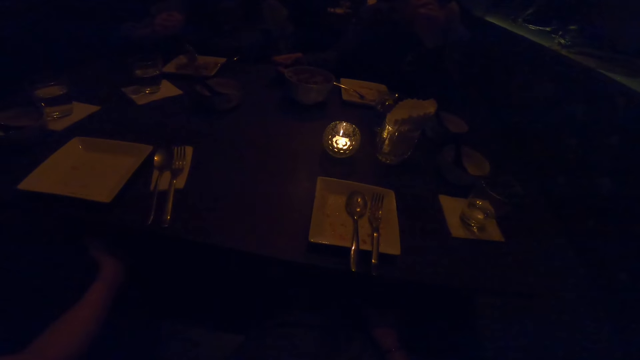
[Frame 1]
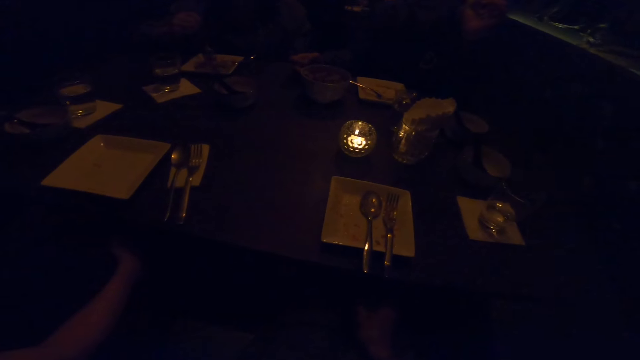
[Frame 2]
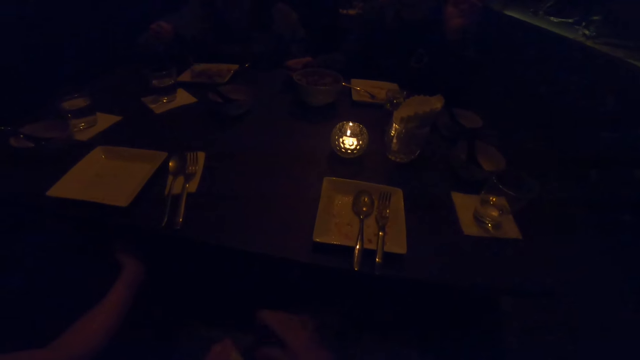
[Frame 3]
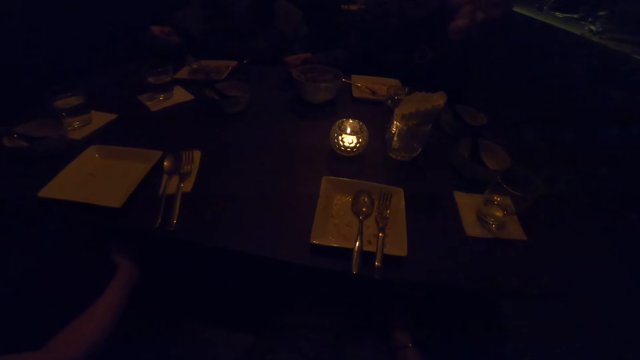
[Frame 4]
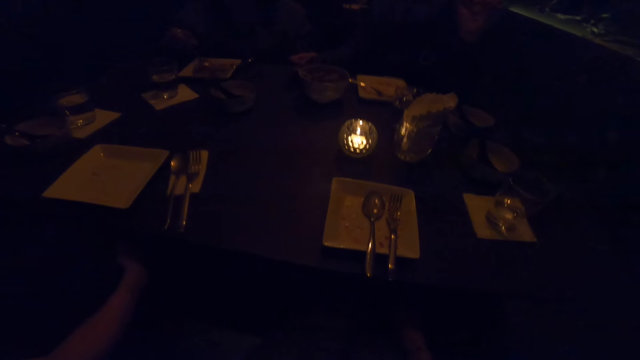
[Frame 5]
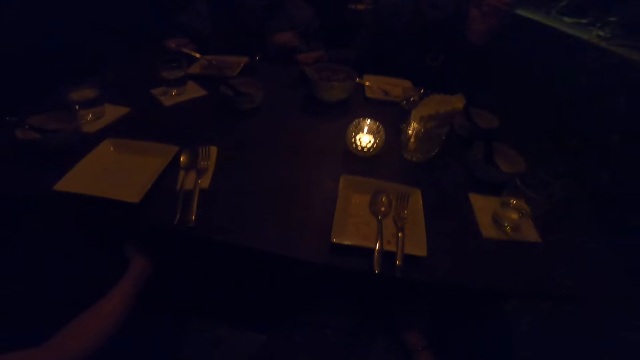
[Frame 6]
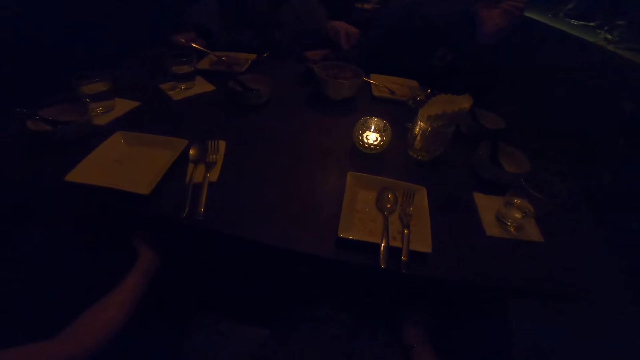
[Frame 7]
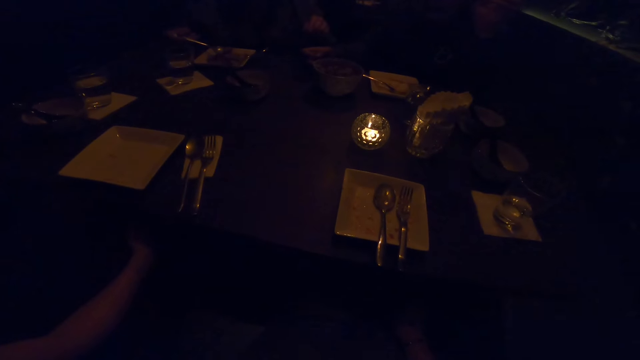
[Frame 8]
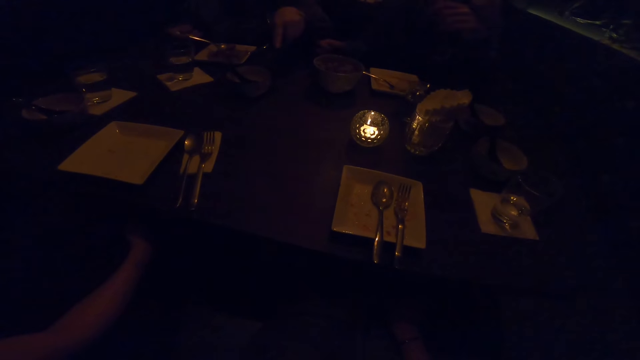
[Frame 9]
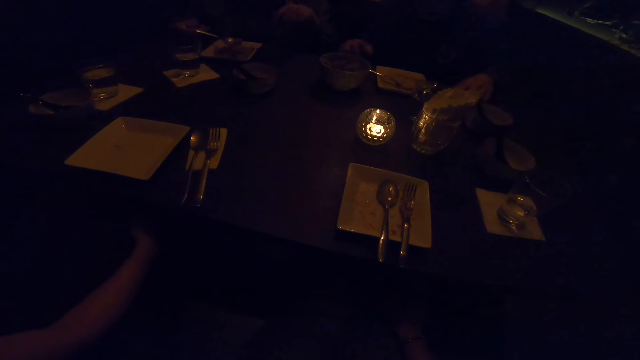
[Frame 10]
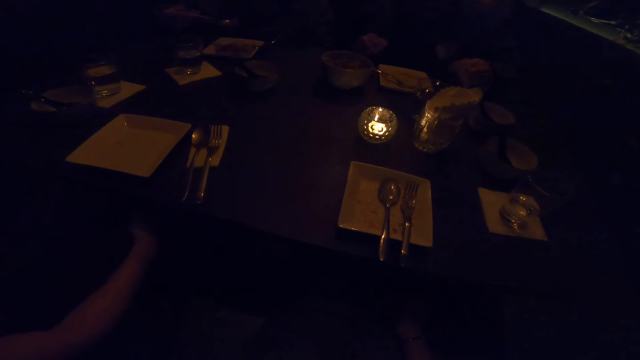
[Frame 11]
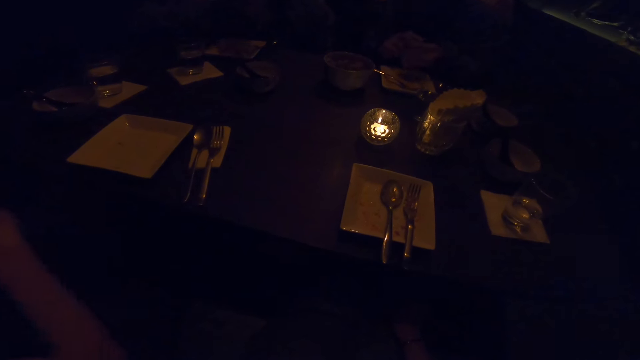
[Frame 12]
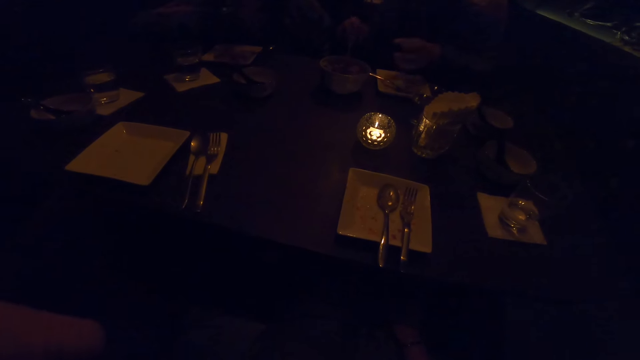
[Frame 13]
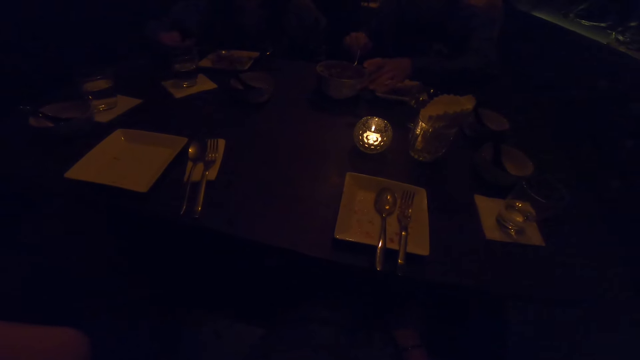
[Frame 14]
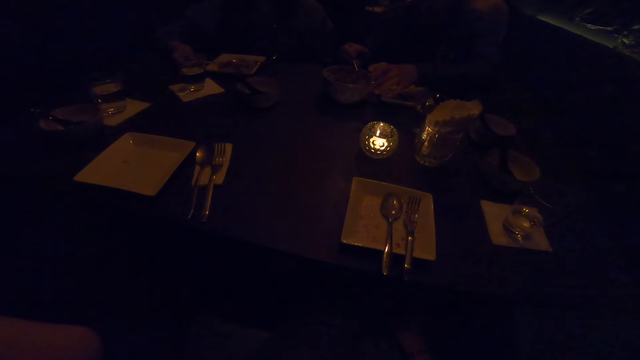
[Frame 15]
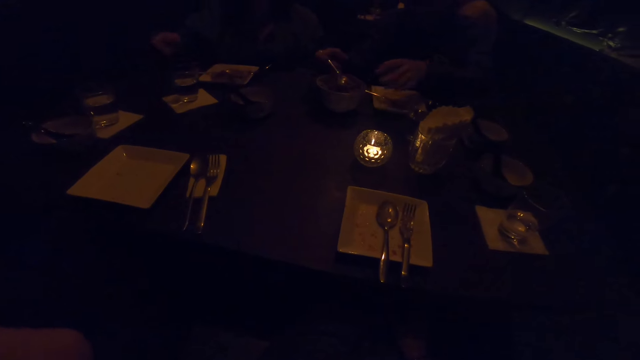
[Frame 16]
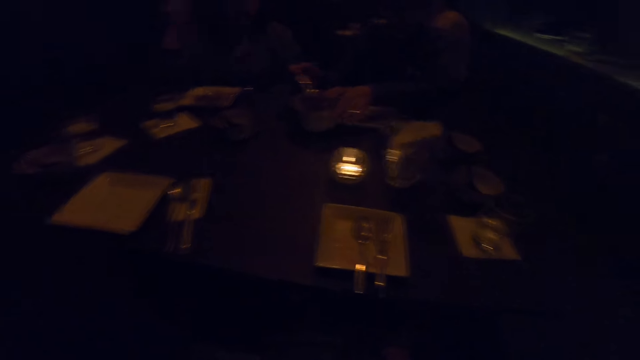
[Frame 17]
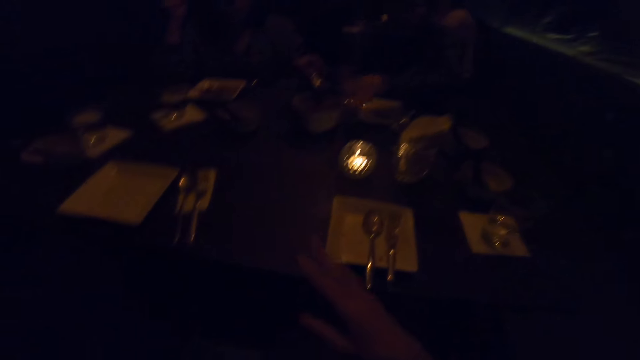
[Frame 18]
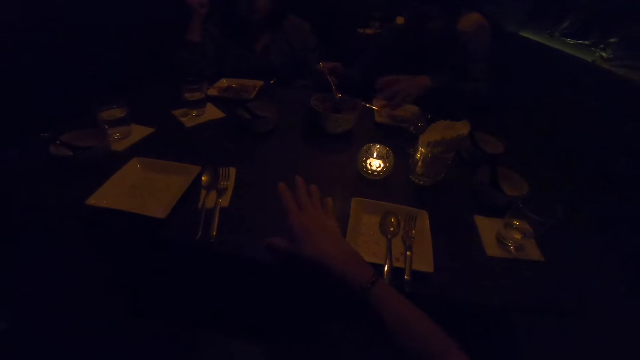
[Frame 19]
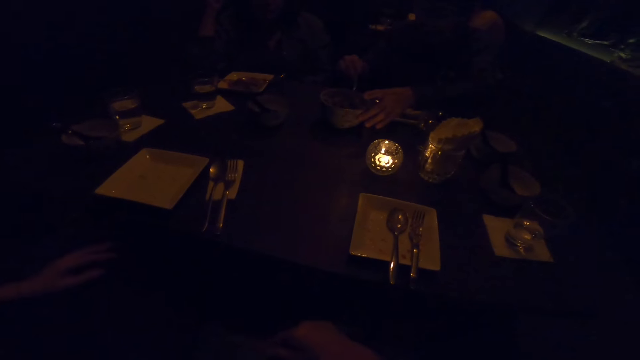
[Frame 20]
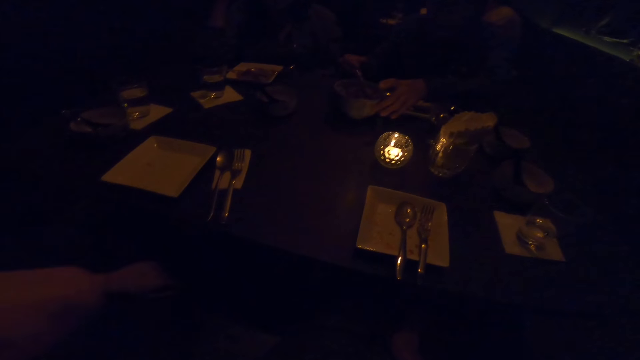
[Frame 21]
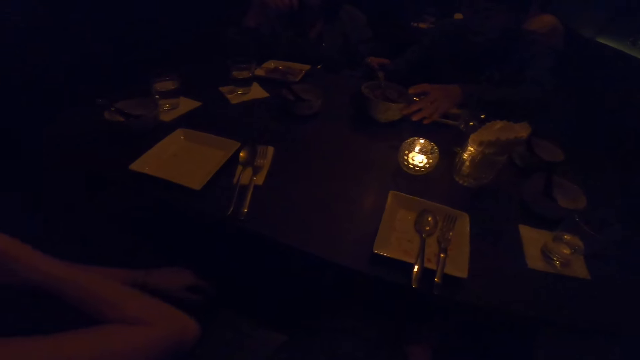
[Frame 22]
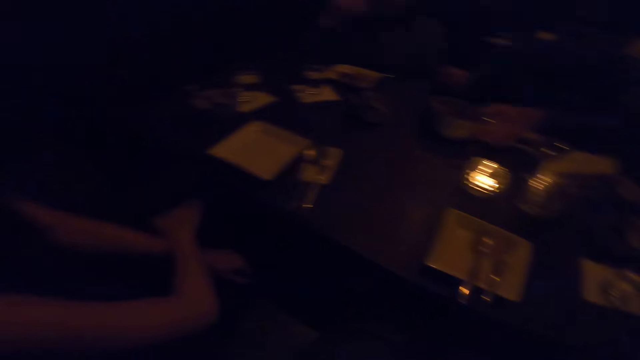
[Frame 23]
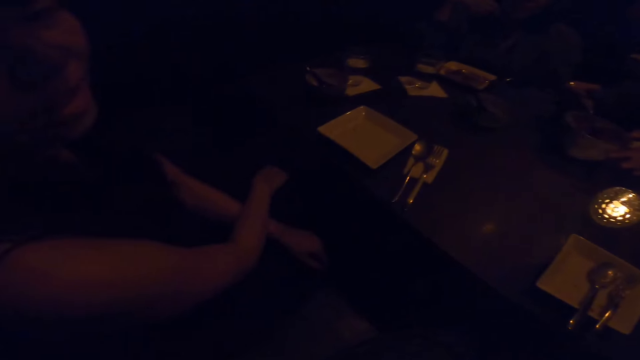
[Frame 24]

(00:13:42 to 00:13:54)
The camera wearer converses. A woman moves her hand. A man demonstrates with both hands. The man stops demonstrating with both hands. The man eats from a plate on the table with the spoon in his right hand. Another woman takes the food with the spoon. The camera wearer converses. She raises her right hand up, demonstrates with her hands, and puts her right hand down.

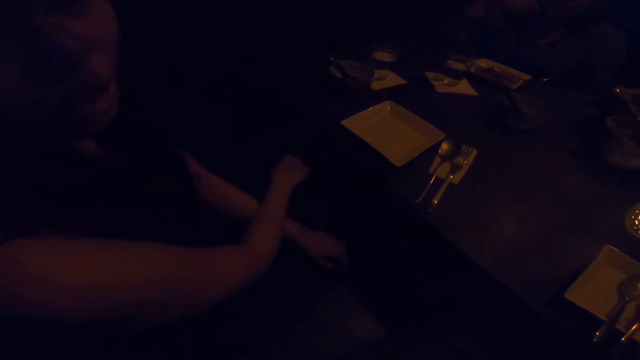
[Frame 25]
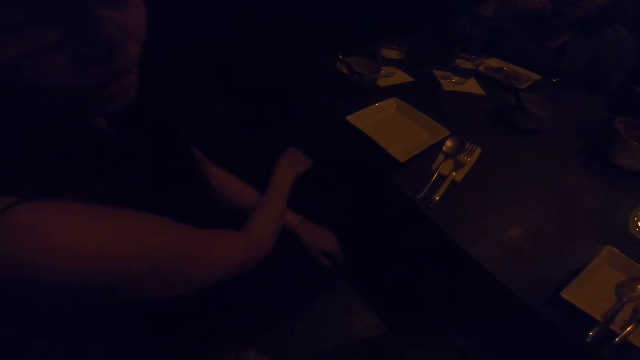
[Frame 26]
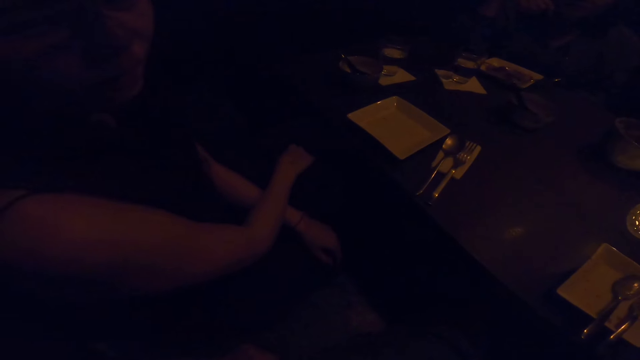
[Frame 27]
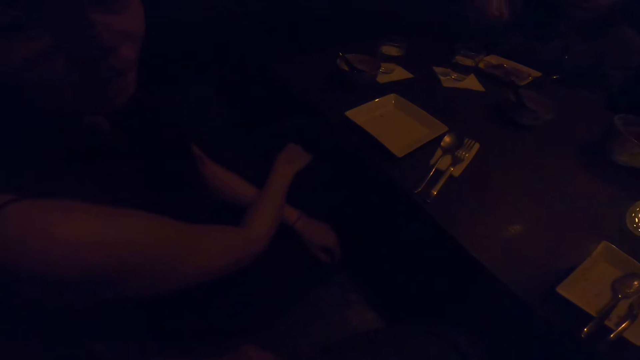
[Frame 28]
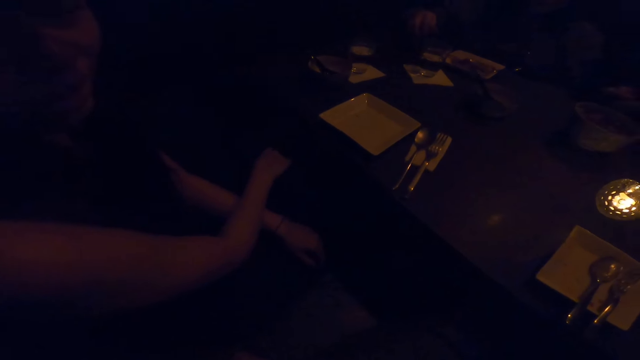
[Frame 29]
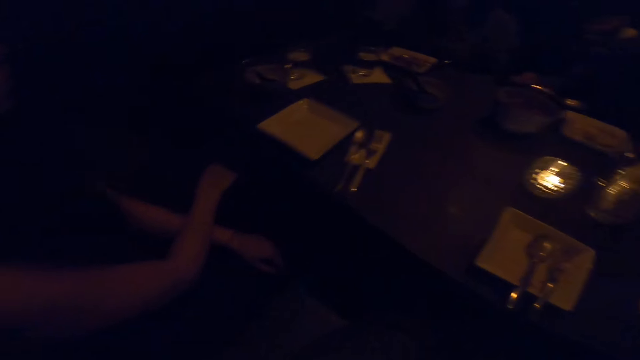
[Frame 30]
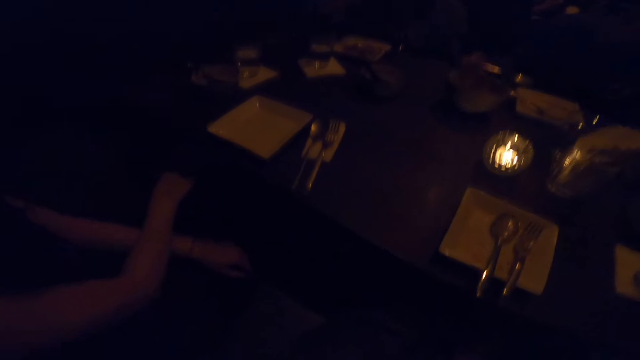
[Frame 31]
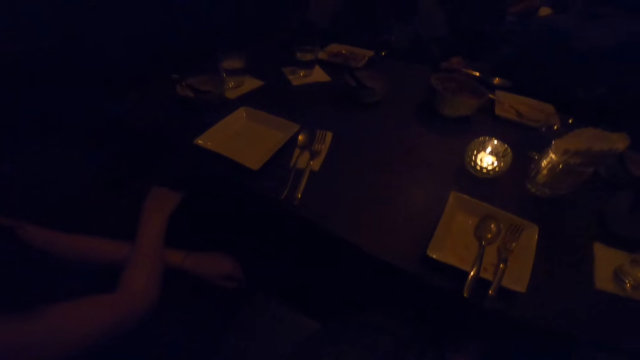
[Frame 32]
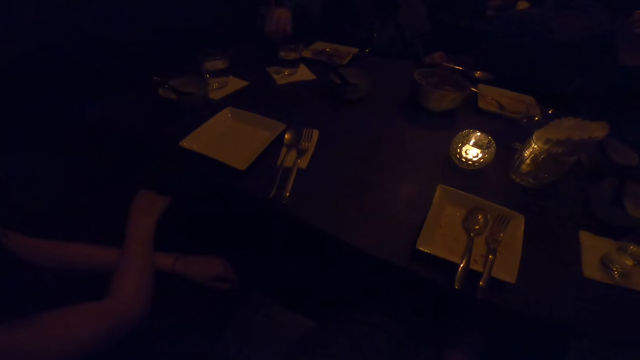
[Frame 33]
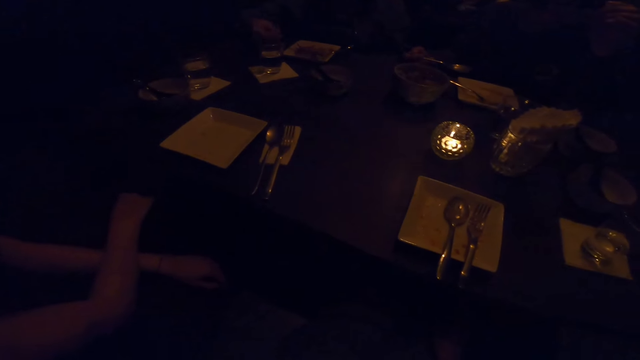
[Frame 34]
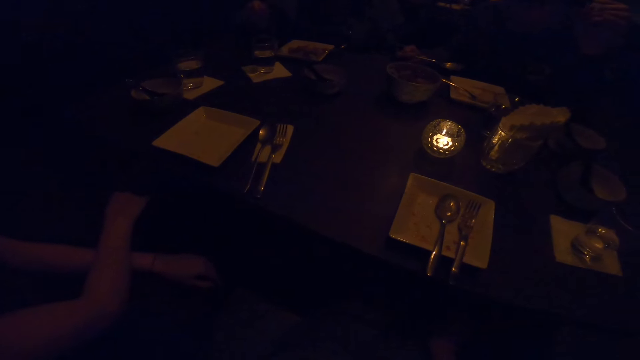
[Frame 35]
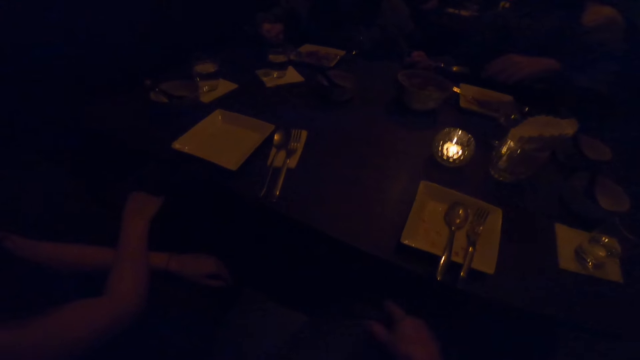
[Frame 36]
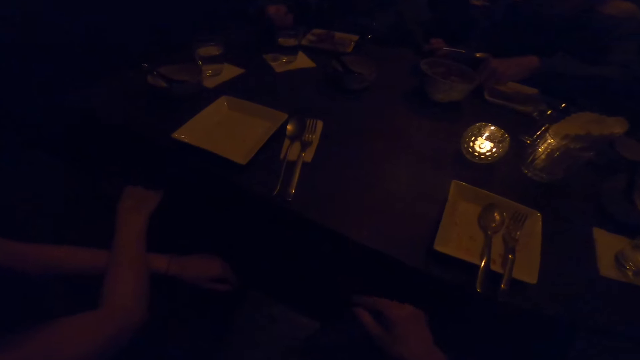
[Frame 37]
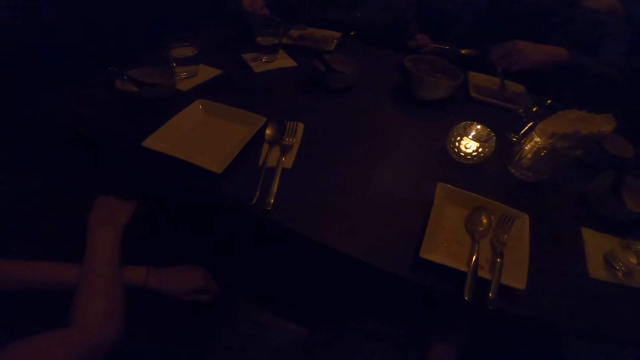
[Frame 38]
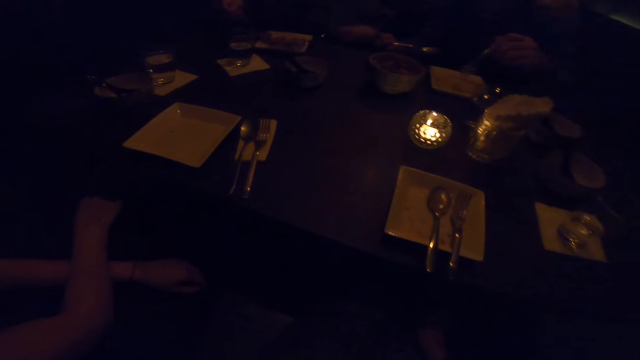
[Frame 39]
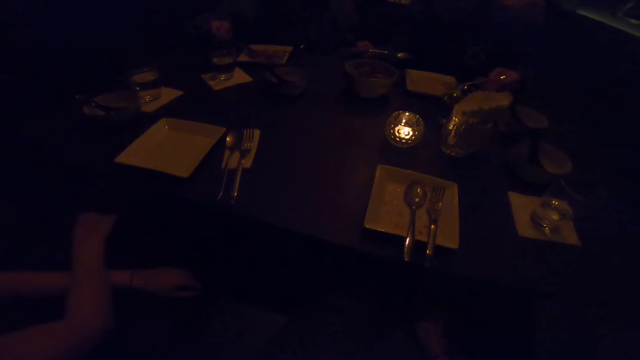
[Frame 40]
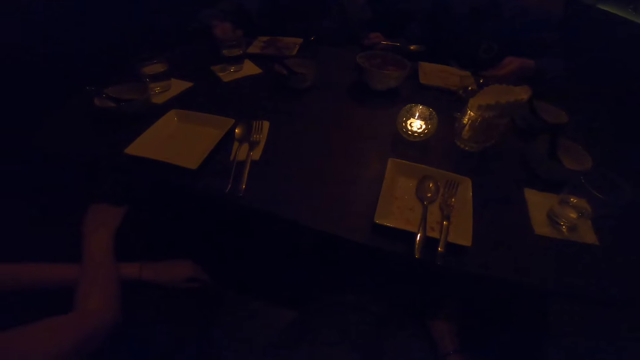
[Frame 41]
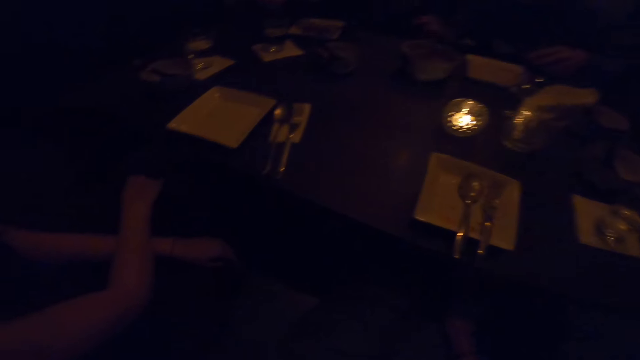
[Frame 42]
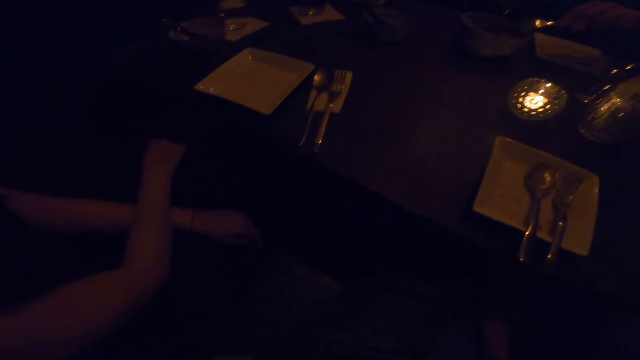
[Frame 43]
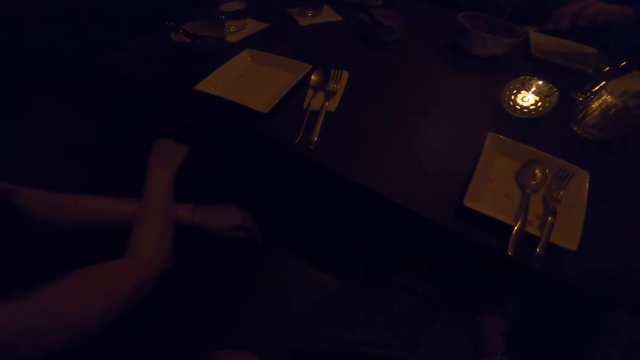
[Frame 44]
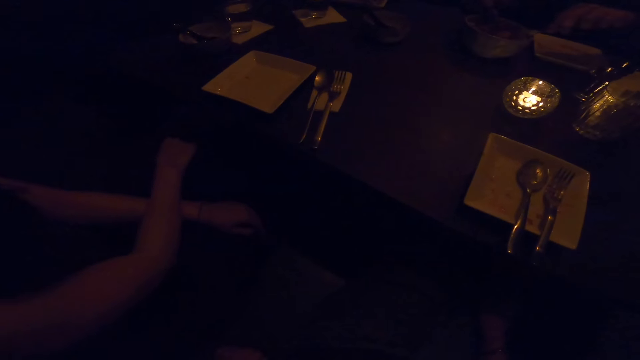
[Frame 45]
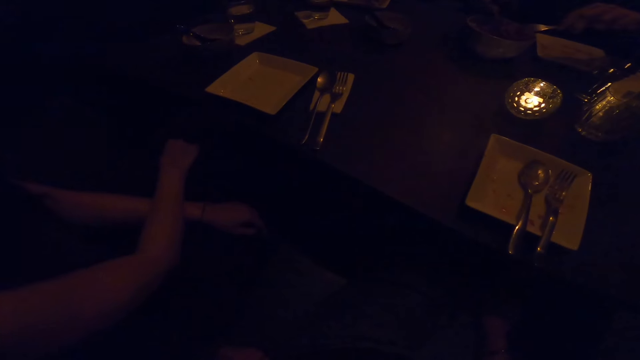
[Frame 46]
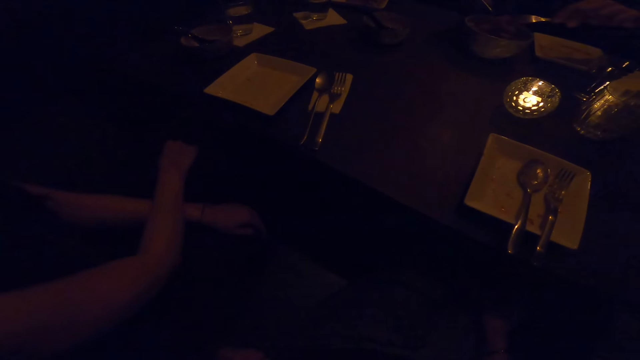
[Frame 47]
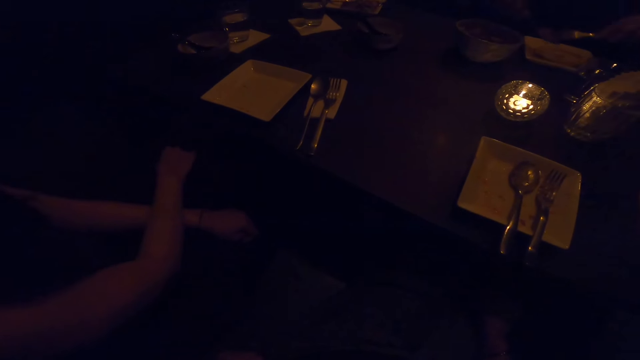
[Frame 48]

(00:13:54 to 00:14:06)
A woman converses. A man interacts with the camera wearer. Another woman takes the food with the spoon. Another woman takes the spoon and takes the food.
